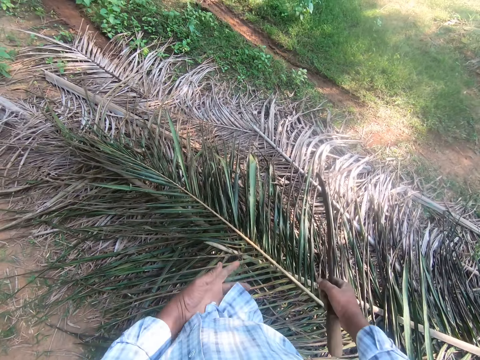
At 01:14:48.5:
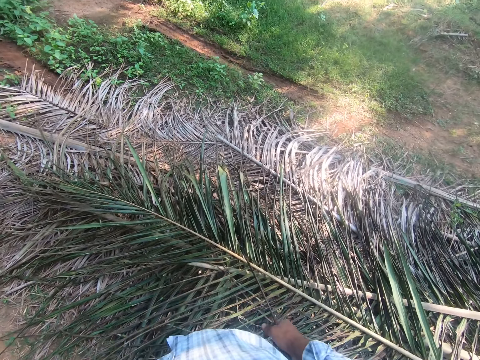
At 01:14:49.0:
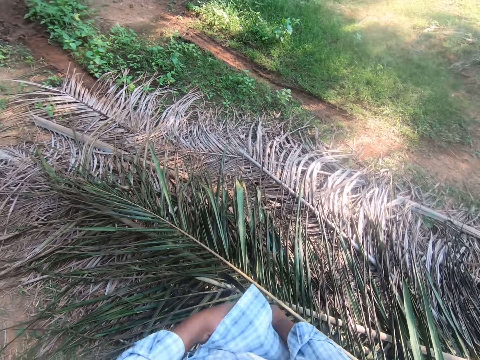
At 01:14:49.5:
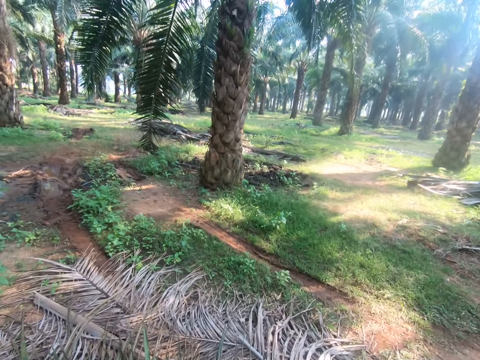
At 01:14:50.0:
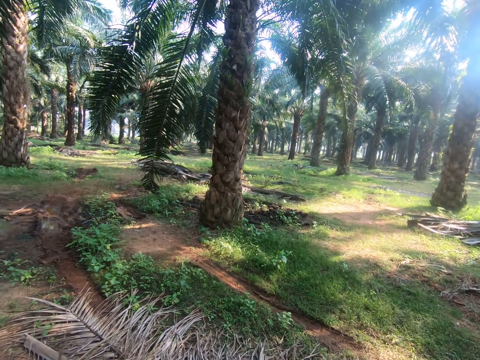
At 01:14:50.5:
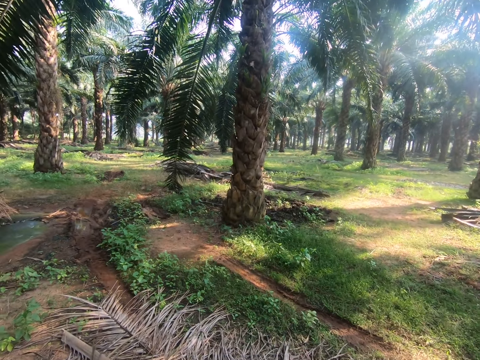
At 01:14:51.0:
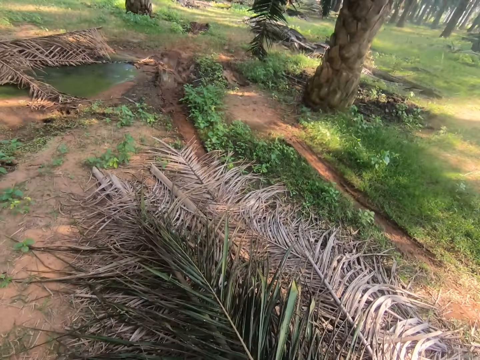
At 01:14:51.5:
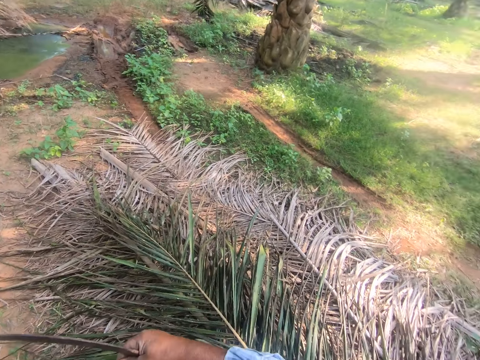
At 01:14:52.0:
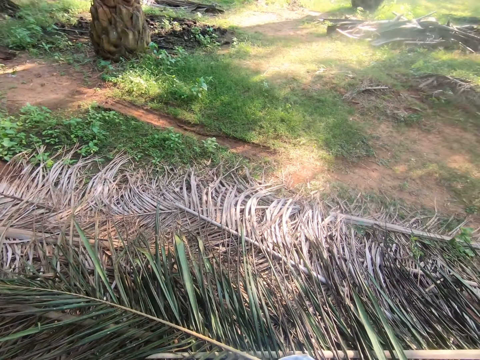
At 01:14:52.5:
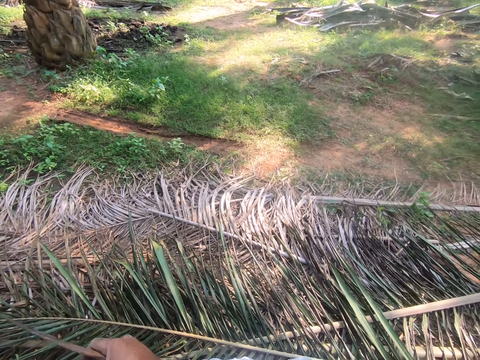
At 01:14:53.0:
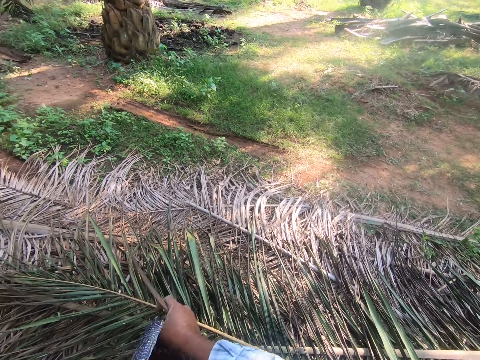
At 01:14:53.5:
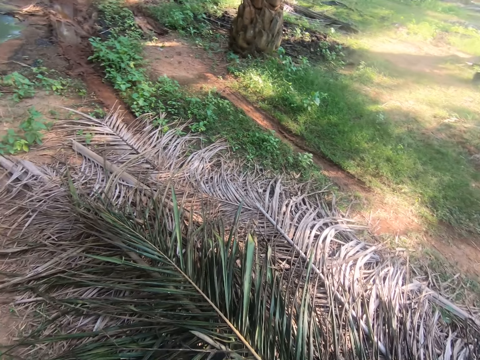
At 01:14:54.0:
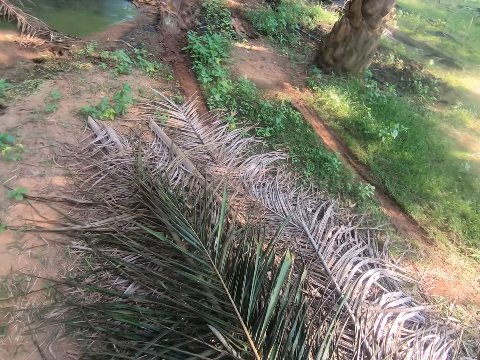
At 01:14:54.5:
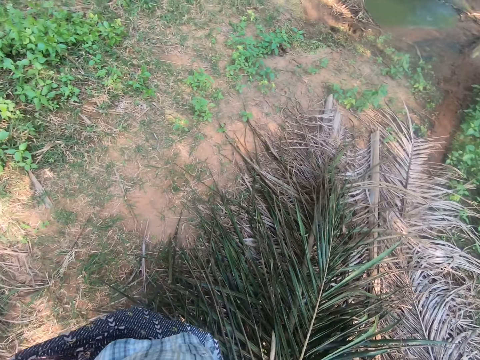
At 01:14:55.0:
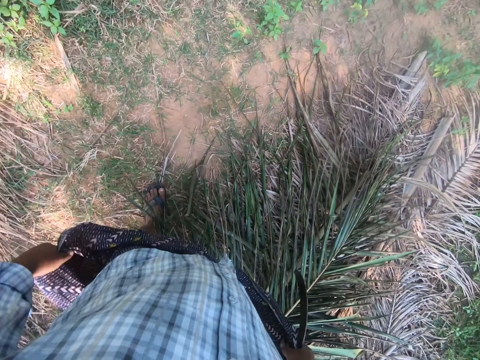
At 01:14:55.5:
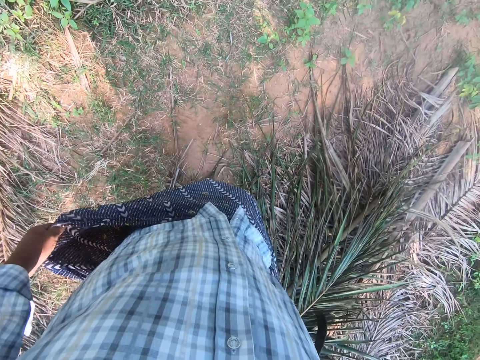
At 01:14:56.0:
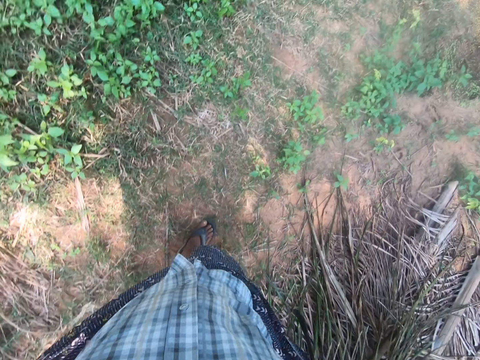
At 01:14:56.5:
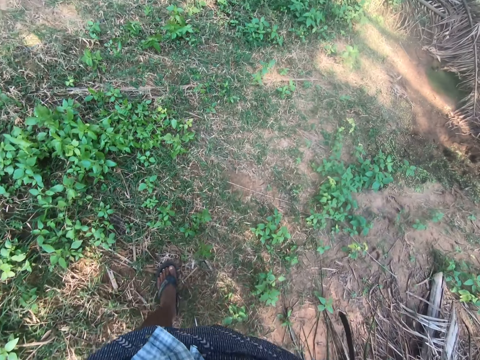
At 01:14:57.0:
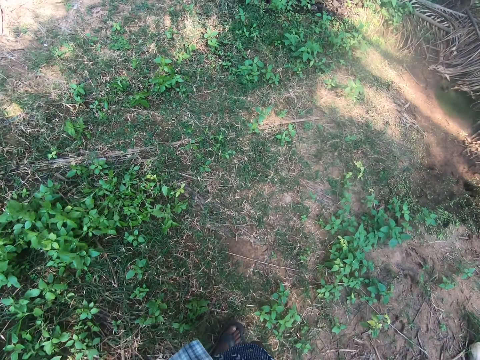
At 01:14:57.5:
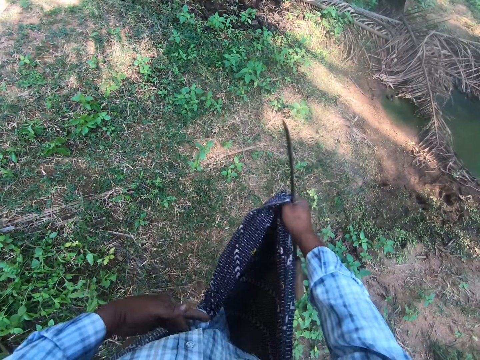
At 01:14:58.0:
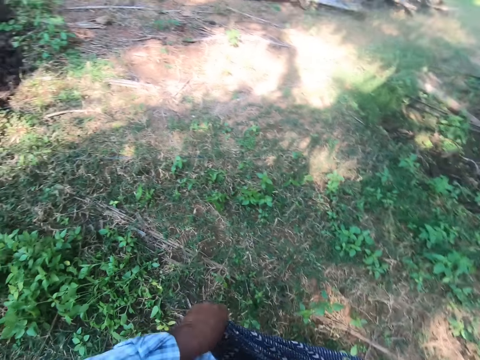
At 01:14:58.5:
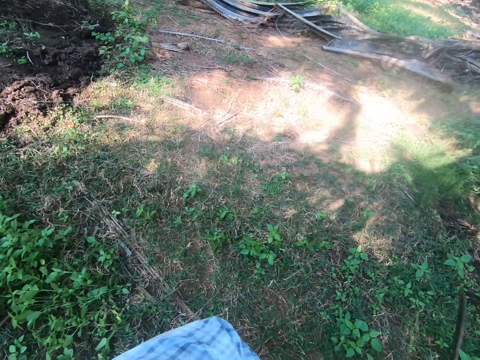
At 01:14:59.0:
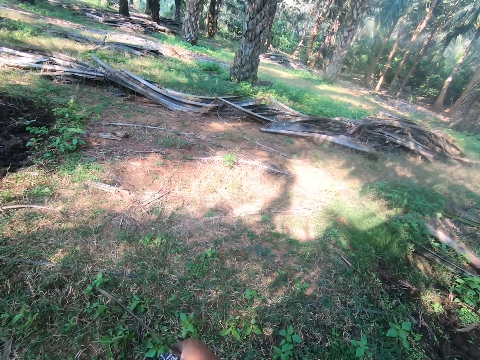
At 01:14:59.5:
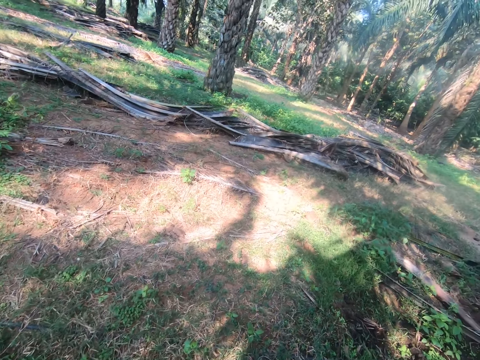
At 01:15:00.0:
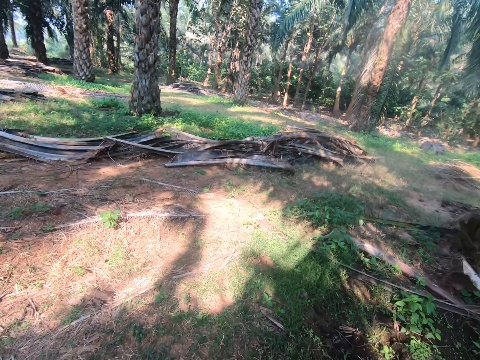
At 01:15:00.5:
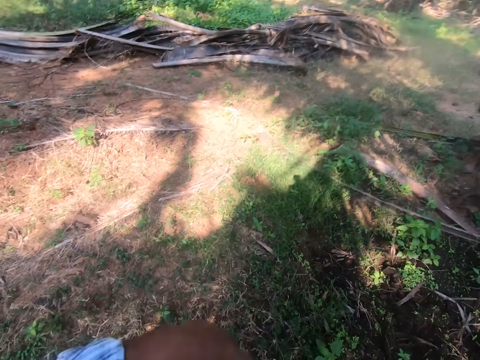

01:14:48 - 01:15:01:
The camera wearer moves the hand. He looks around. He moves the hand. He moves the hand again. He walks around. He holds one end of his wrapper in his left hand. He wraps the kanga on the waist.

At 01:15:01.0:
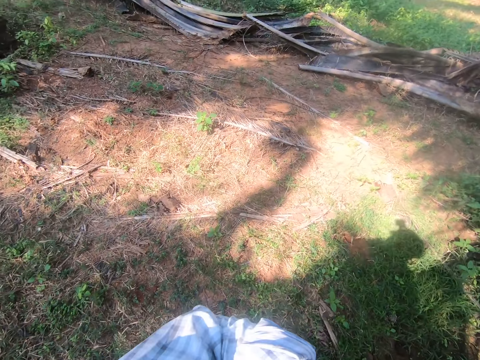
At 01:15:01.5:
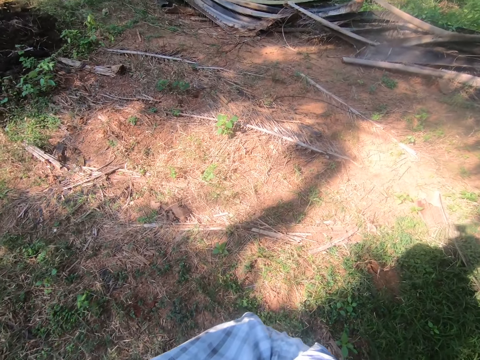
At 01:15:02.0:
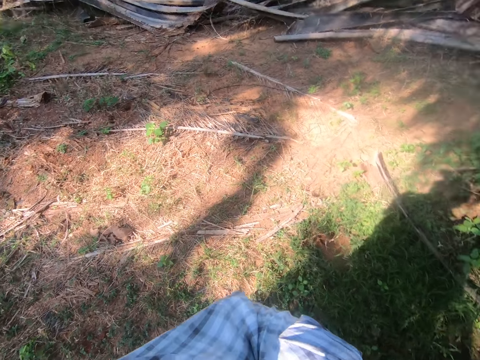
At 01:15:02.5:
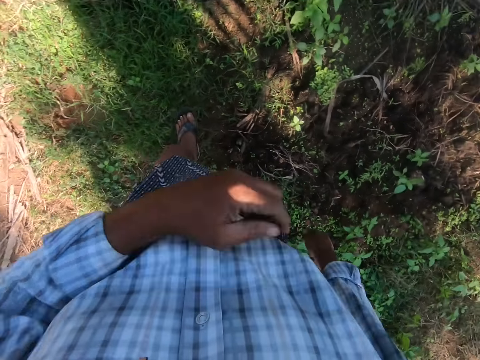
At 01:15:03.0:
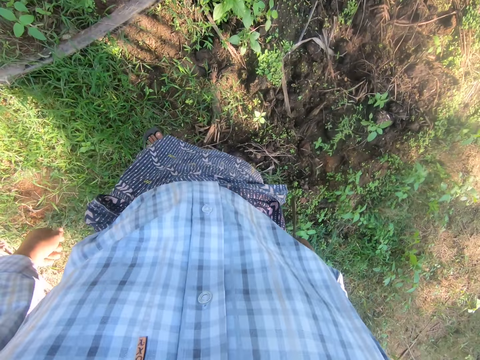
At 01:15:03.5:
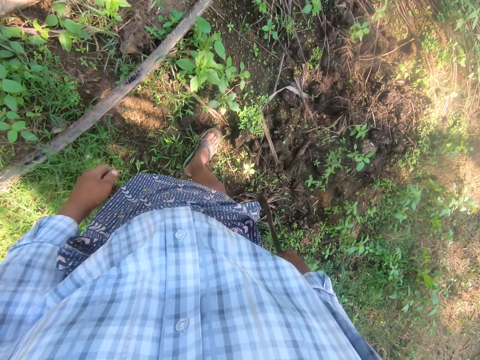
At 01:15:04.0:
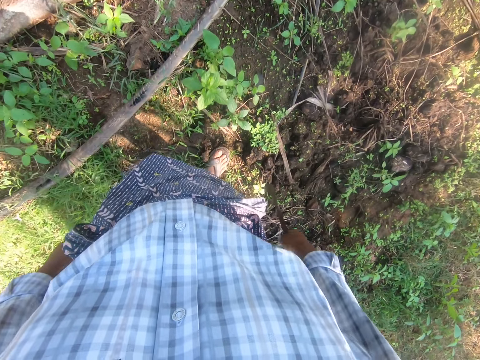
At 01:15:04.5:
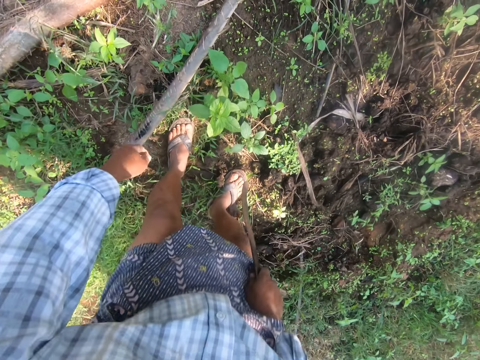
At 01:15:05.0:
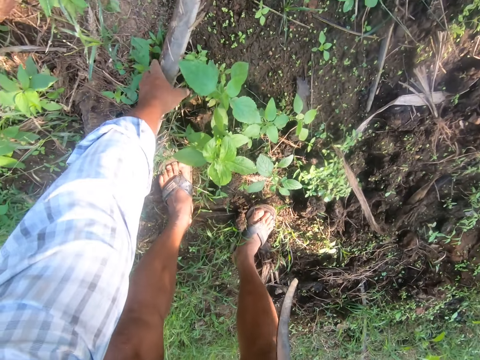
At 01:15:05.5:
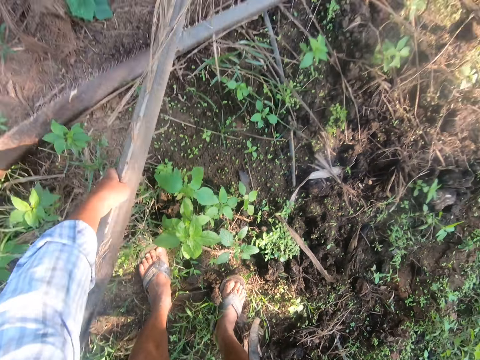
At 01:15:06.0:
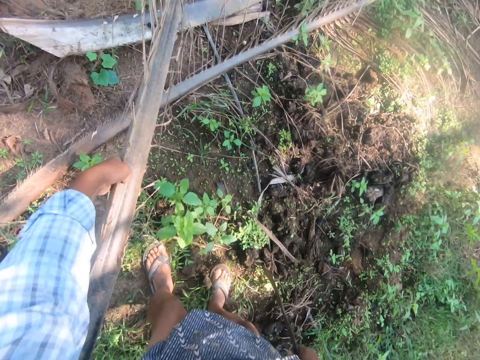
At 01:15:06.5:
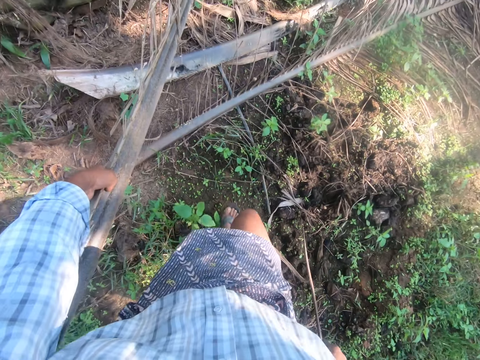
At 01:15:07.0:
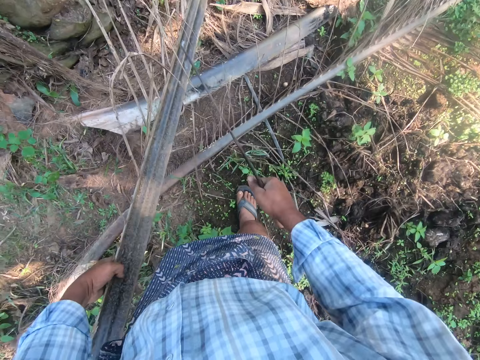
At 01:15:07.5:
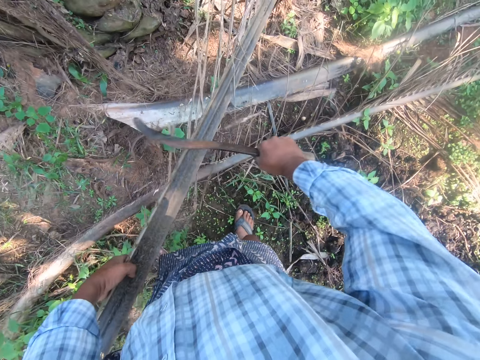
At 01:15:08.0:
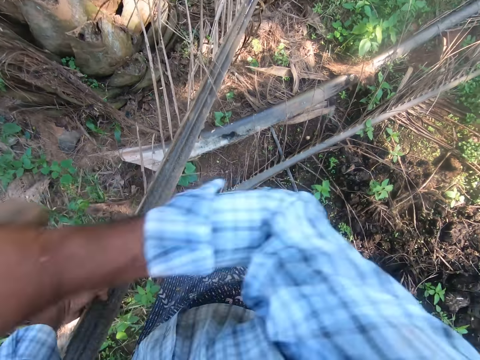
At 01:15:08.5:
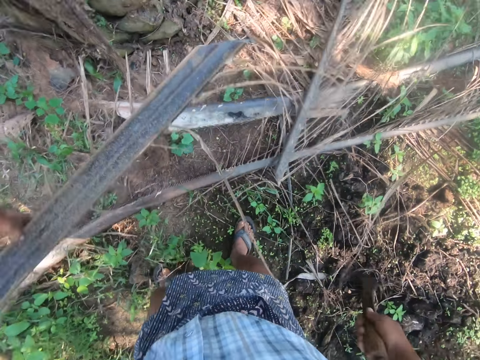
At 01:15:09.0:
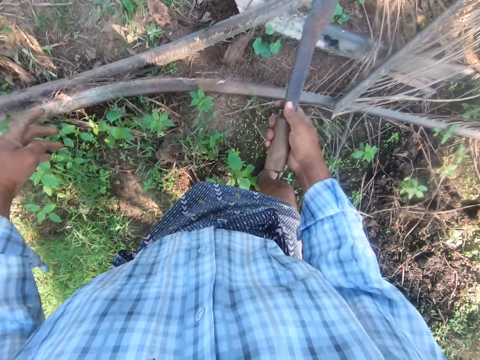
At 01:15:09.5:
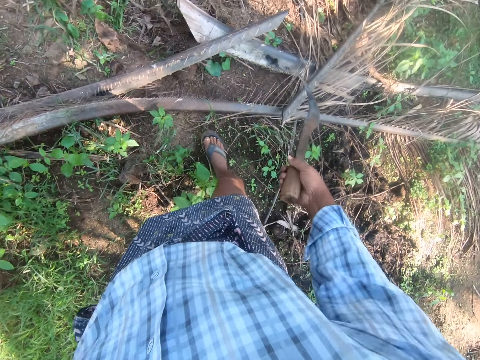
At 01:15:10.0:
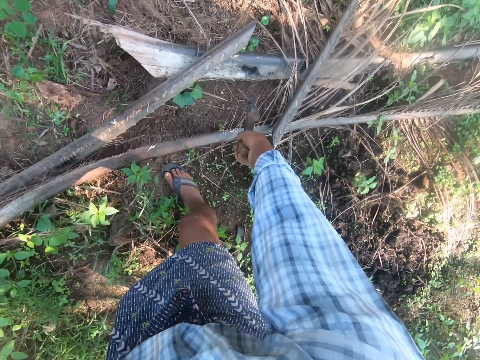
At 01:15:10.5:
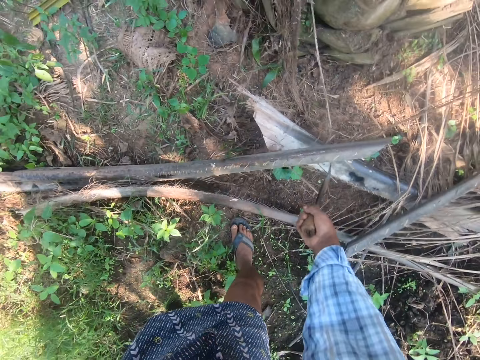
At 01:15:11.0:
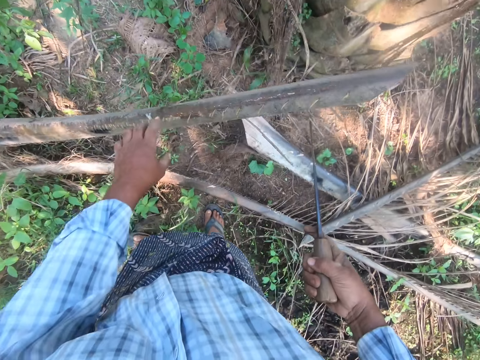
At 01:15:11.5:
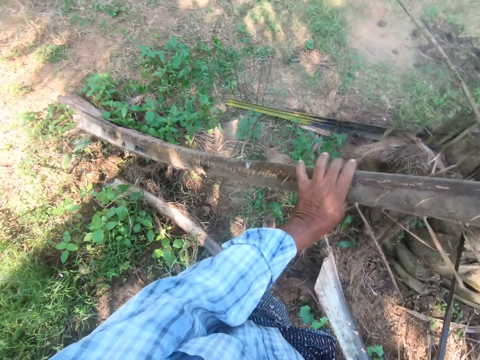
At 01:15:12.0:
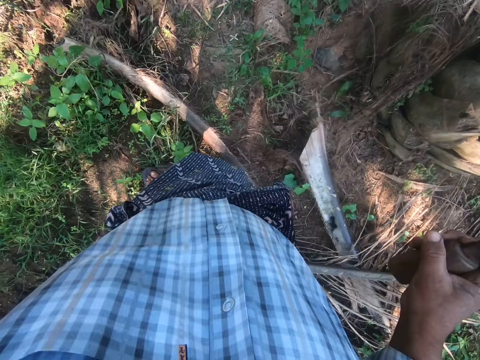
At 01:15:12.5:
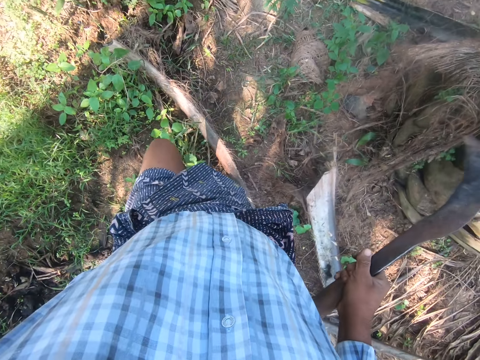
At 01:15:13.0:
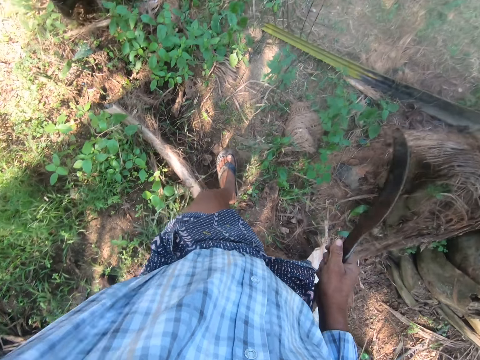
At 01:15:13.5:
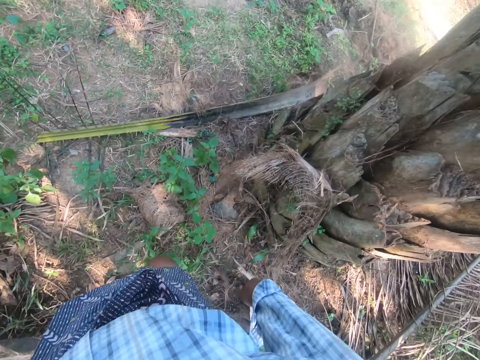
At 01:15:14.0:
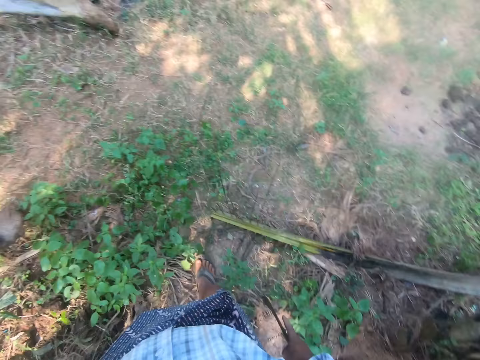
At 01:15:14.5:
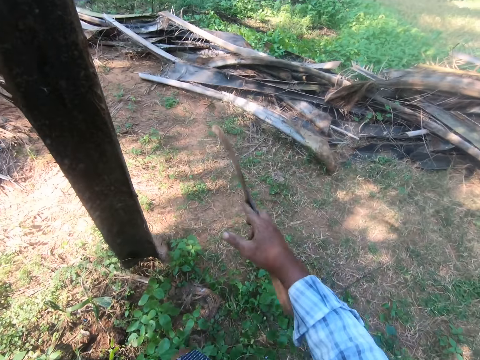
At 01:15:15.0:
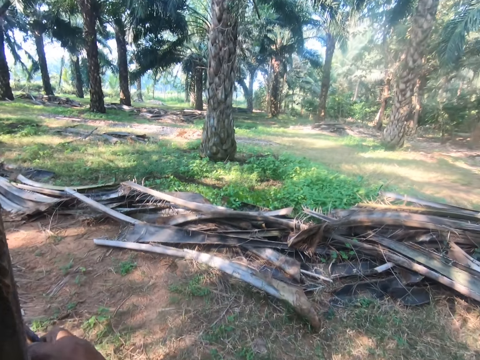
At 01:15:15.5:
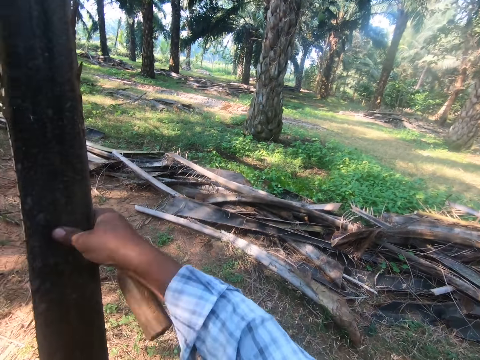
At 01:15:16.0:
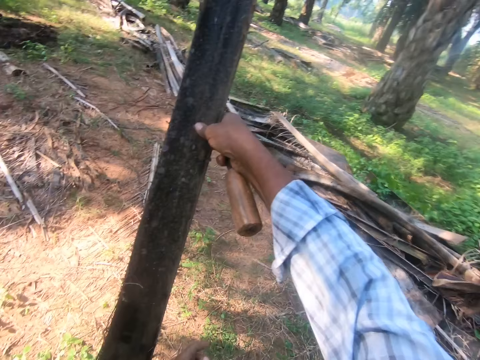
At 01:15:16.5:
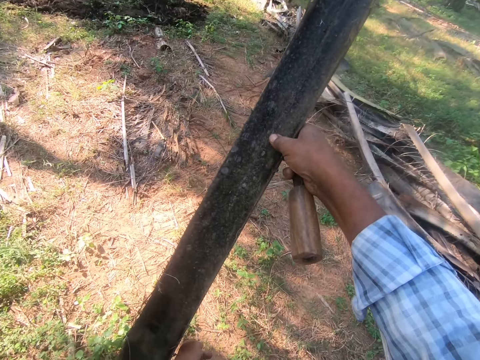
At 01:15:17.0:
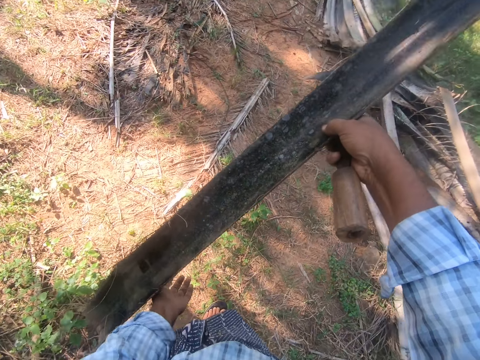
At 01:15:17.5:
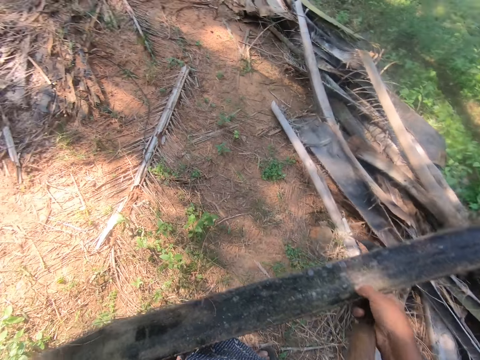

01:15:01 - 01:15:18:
The camera wearer looks around, moves the hand and steps forward. He picks up another palm frond or palm branch with his left hand. He moves the leg. He hits the panga or sickle on the palm branch. He cuts the palm frond with the sickle in his right hand. He hits the palm branch with the panga. He drops the palm frond in his left hand on the ground. He picks up the palm frond with the sickle in his right hand. He lifts the palm frond upright with his left hand. He steps forward. He passes the palm branch to the left hand. He lifts the palm branch.
